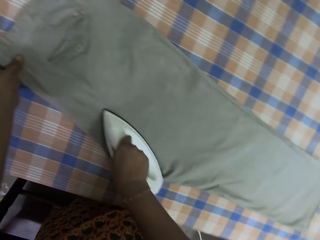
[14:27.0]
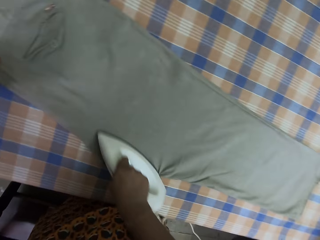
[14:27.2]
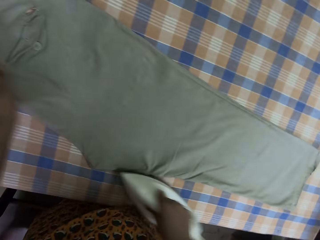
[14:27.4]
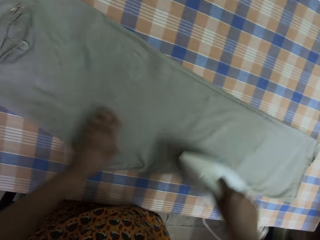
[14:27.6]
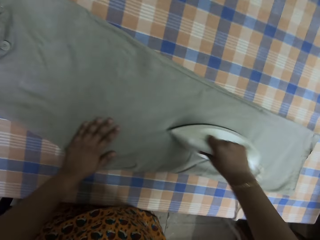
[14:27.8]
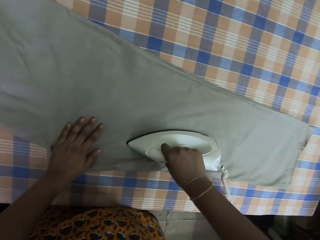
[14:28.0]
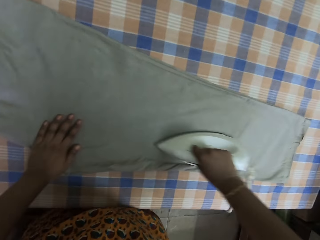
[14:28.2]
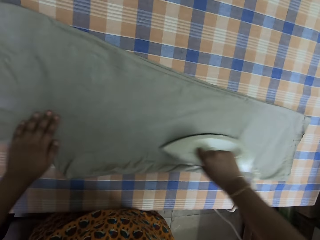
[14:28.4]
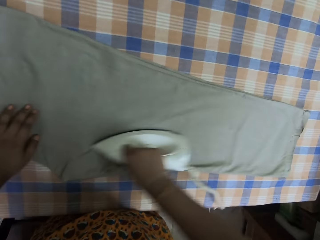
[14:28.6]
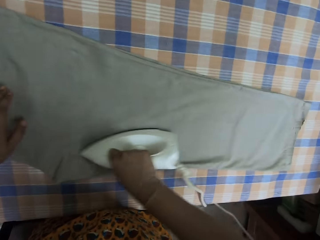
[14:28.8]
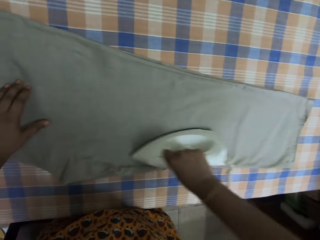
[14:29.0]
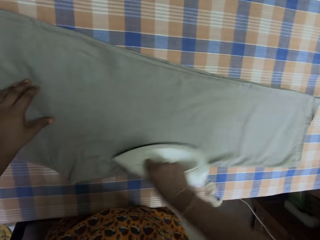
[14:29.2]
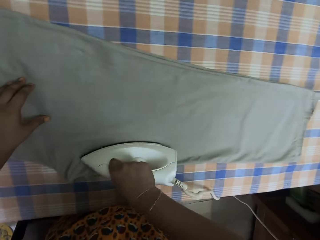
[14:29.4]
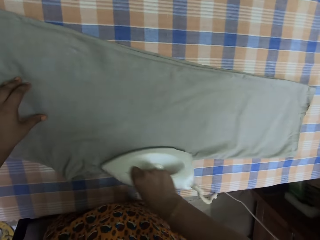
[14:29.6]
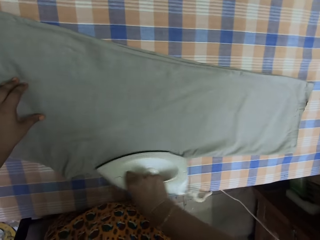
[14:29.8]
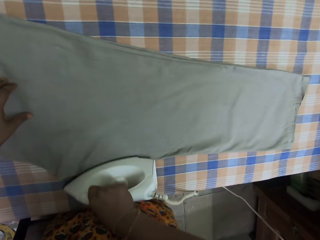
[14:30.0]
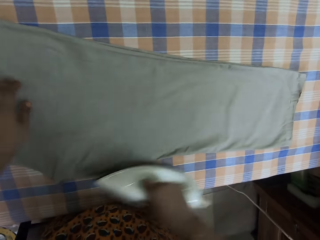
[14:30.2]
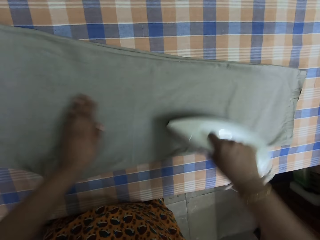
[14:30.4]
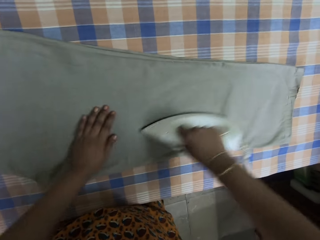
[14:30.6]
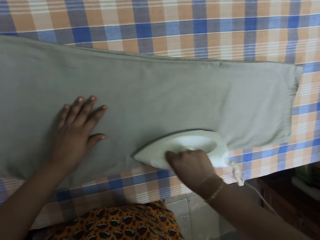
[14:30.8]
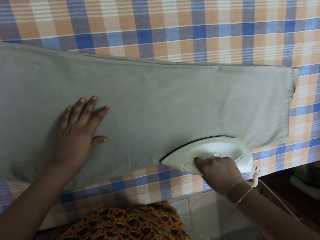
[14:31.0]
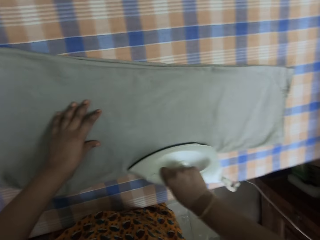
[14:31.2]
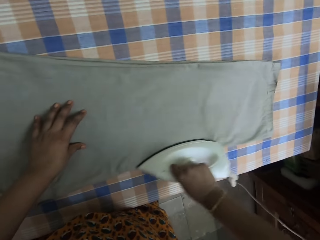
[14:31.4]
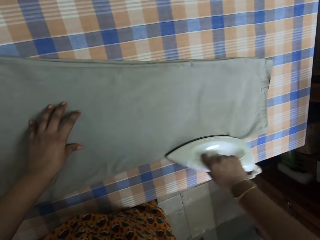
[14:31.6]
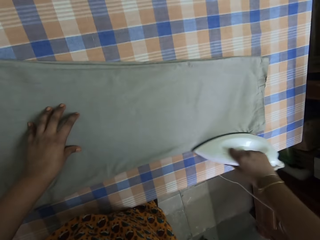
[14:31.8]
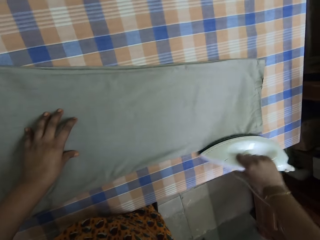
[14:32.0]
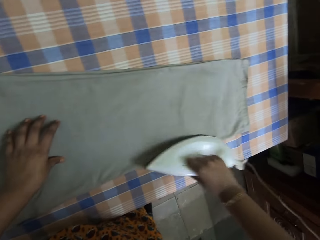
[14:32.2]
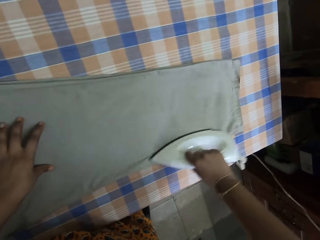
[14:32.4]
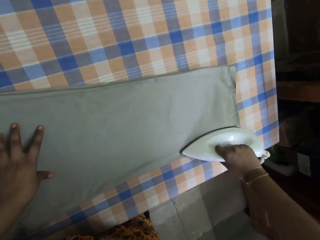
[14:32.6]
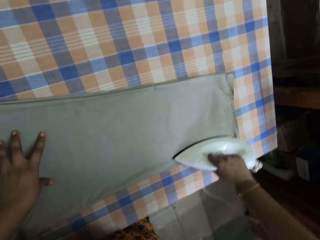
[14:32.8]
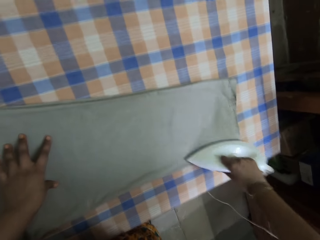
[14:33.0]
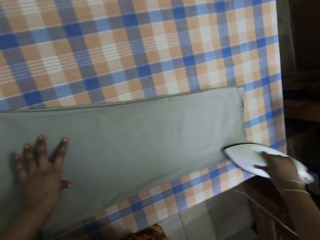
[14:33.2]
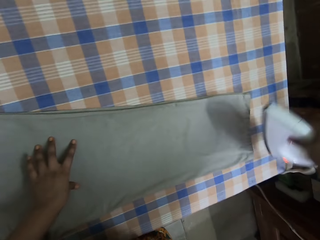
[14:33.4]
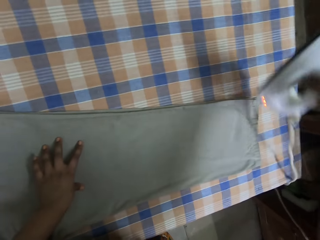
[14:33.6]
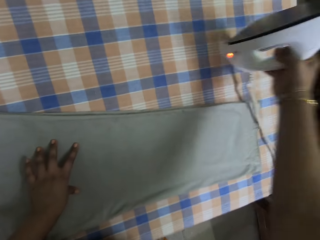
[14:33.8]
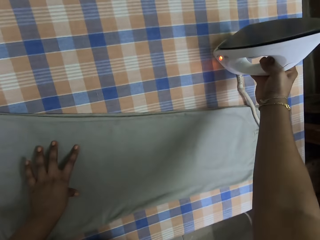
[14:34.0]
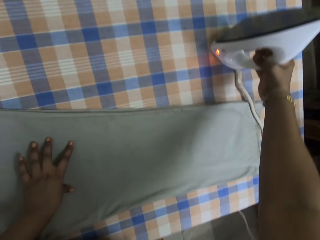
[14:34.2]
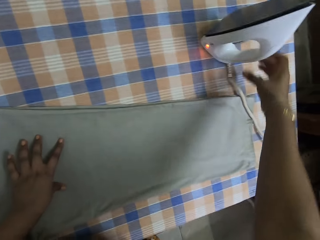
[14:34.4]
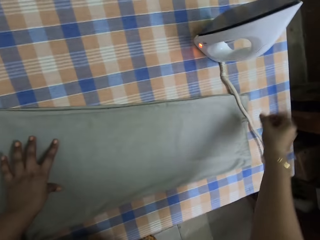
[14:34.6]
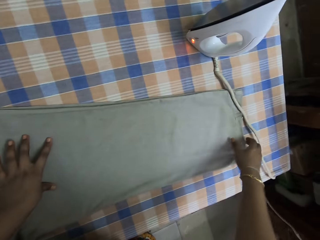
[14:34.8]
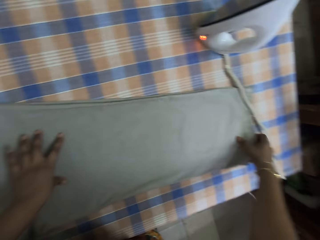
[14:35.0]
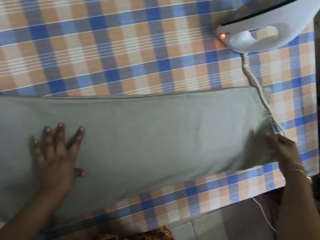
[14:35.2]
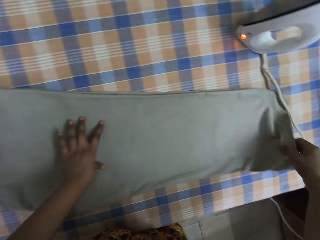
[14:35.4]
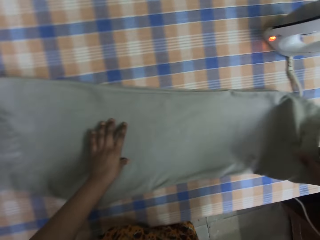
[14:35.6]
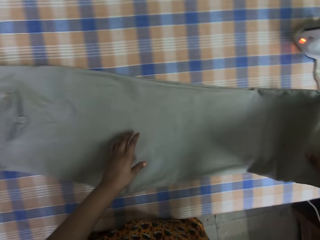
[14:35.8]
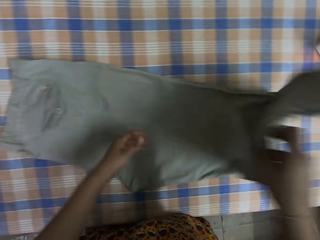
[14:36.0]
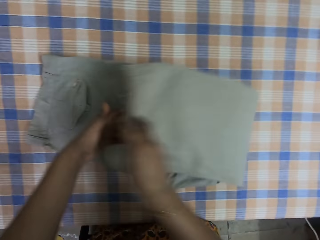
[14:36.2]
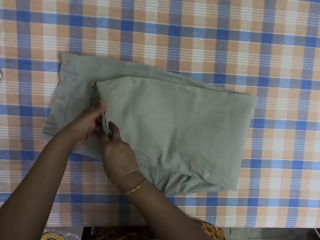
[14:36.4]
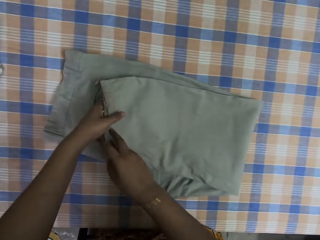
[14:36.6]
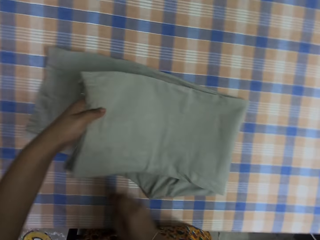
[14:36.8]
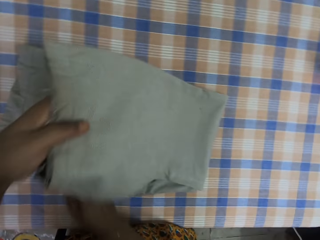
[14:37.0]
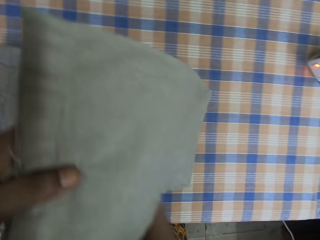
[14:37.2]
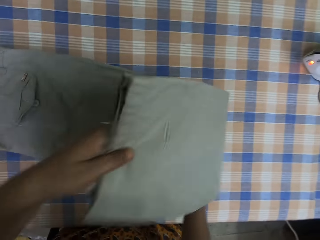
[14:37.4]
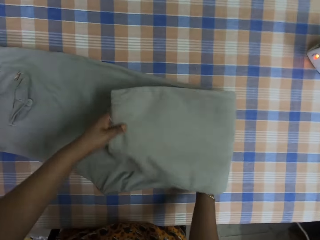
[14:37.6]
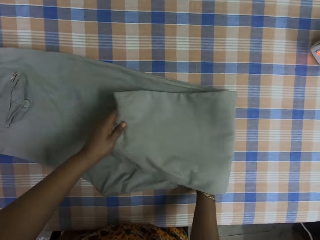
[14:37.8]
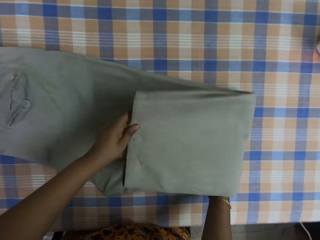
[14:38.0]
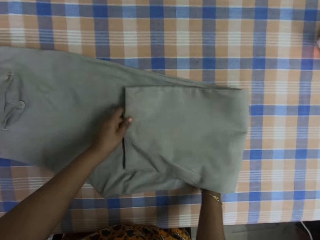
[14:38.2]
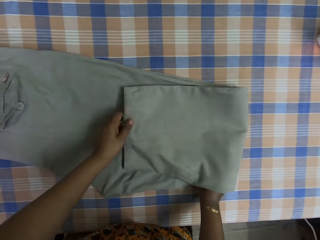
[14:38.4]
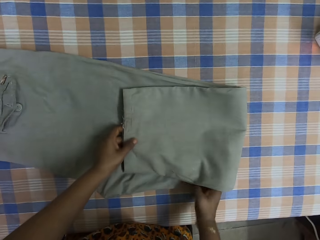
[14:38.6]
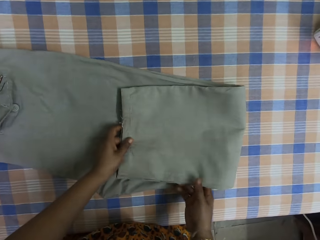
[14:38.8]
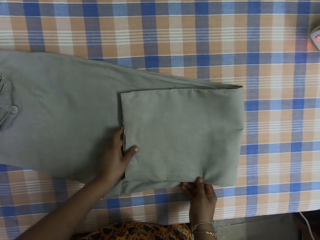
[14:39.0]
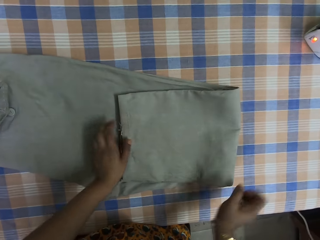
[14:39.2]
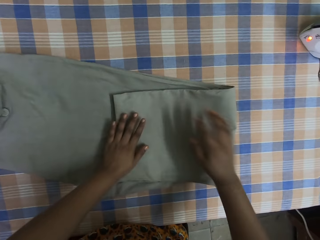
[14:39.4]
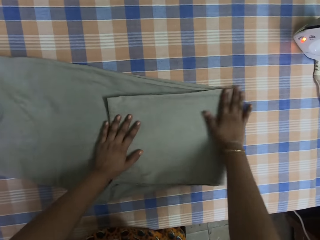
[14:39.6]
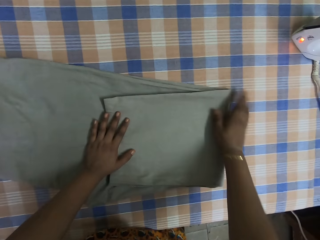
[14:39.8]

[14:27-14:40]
The camera wearer puts the iron box on the table. They fold the trouser in the room.

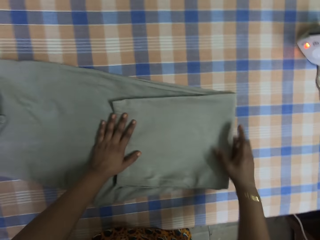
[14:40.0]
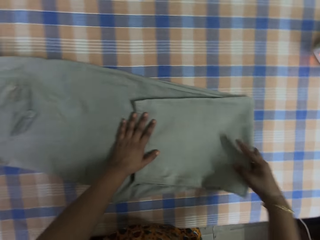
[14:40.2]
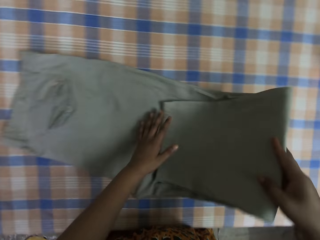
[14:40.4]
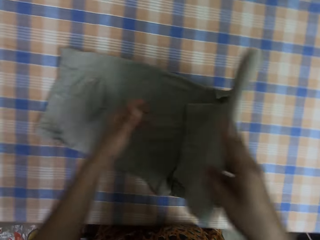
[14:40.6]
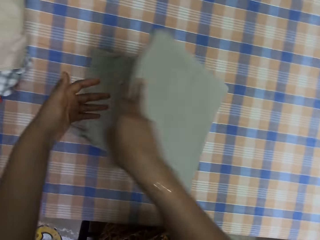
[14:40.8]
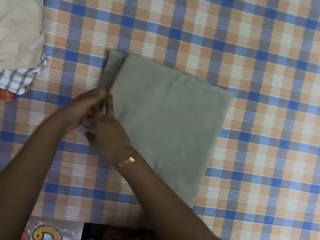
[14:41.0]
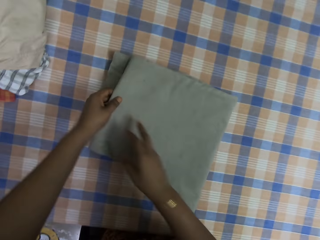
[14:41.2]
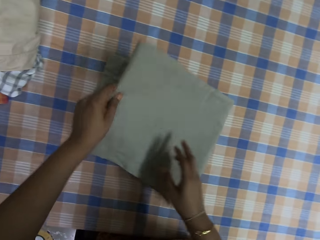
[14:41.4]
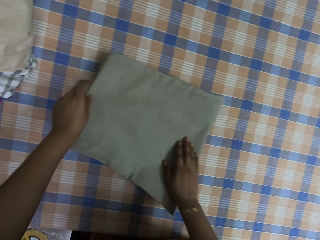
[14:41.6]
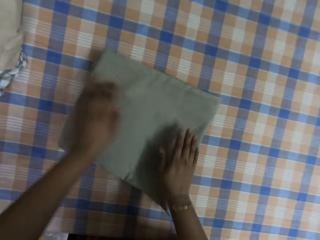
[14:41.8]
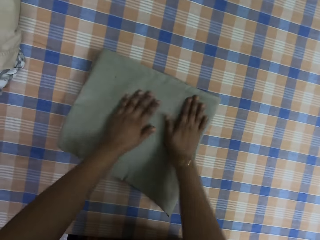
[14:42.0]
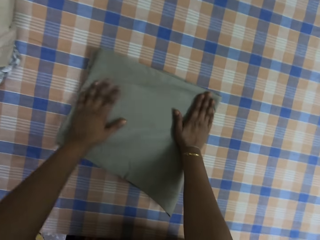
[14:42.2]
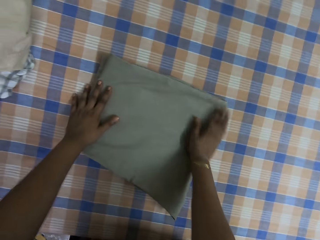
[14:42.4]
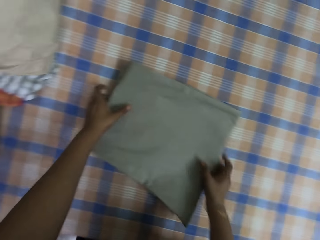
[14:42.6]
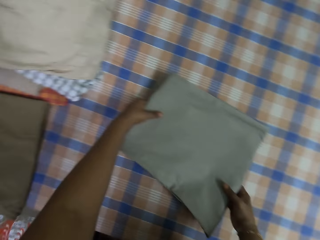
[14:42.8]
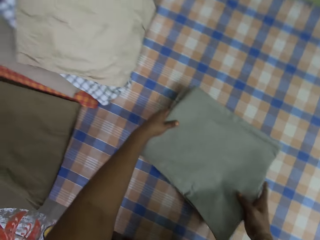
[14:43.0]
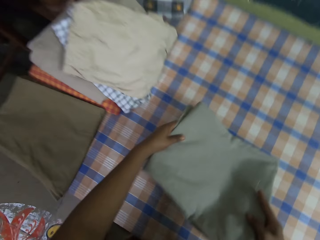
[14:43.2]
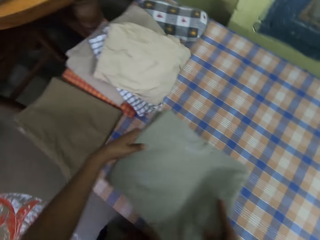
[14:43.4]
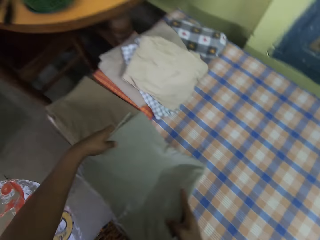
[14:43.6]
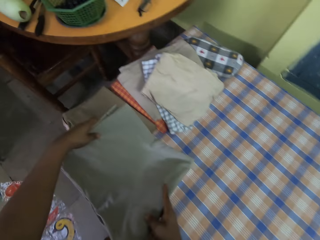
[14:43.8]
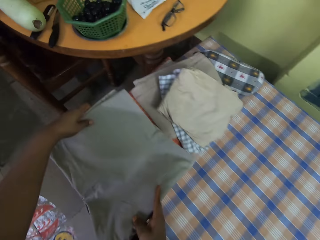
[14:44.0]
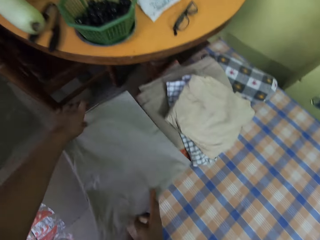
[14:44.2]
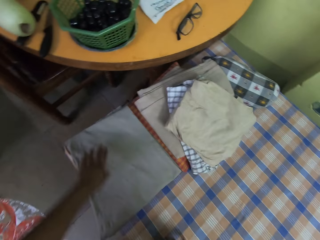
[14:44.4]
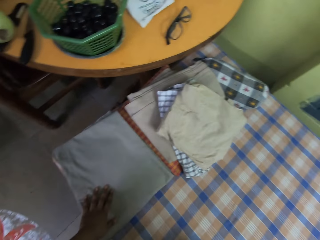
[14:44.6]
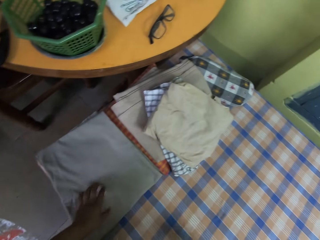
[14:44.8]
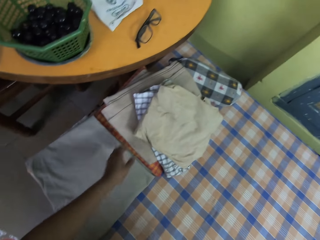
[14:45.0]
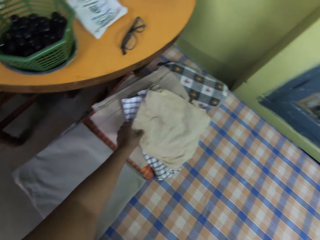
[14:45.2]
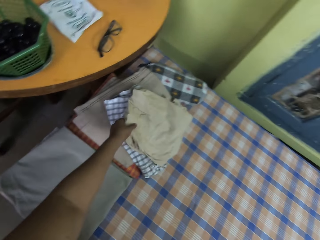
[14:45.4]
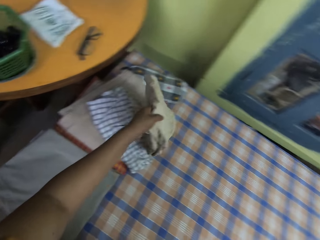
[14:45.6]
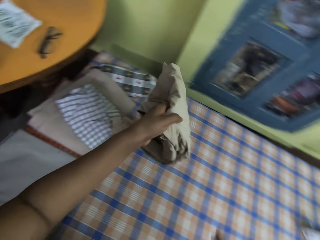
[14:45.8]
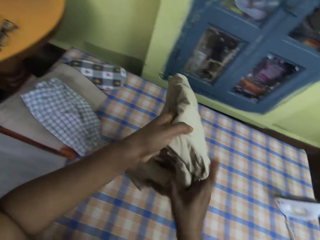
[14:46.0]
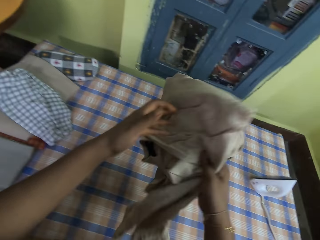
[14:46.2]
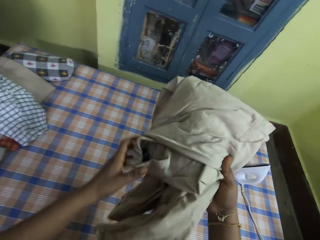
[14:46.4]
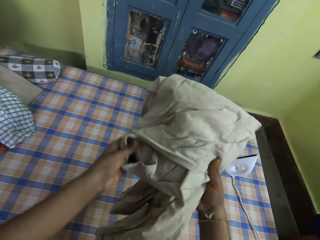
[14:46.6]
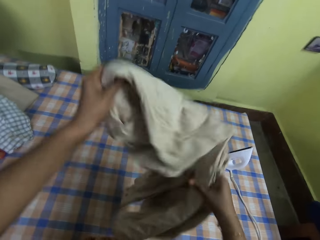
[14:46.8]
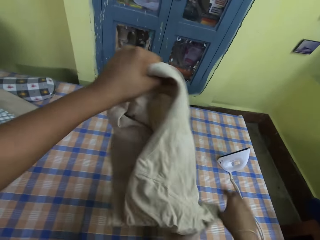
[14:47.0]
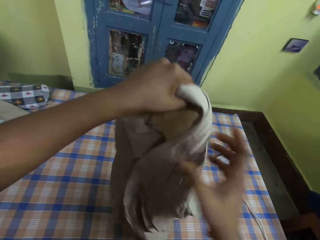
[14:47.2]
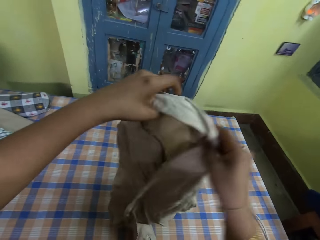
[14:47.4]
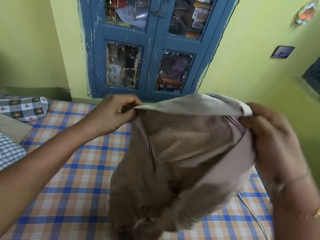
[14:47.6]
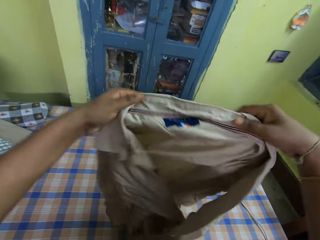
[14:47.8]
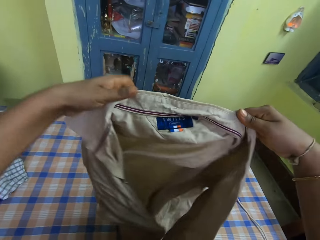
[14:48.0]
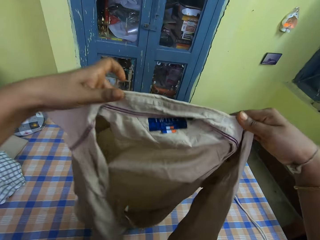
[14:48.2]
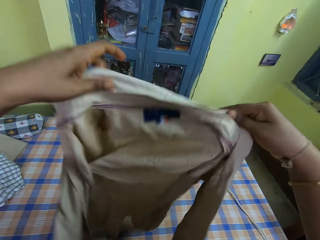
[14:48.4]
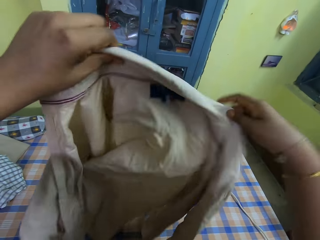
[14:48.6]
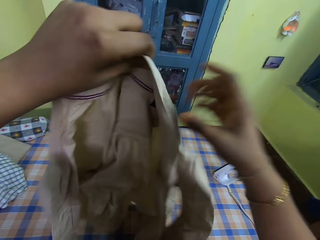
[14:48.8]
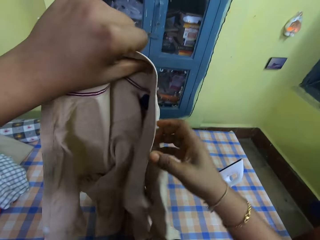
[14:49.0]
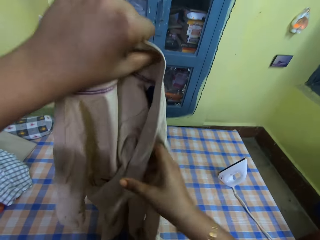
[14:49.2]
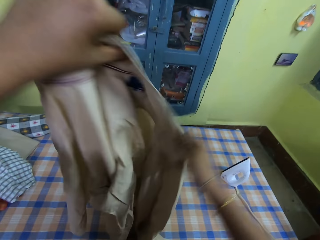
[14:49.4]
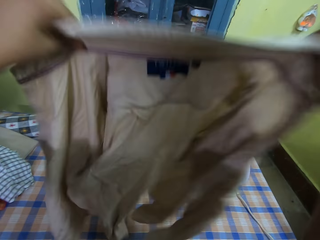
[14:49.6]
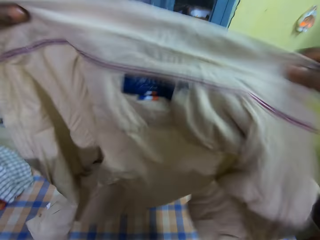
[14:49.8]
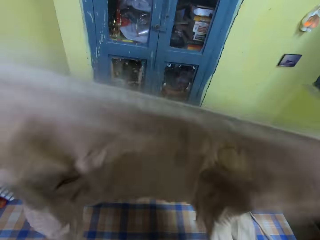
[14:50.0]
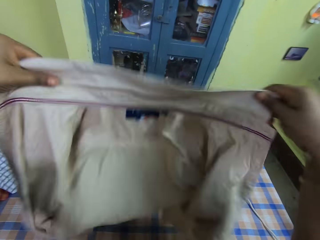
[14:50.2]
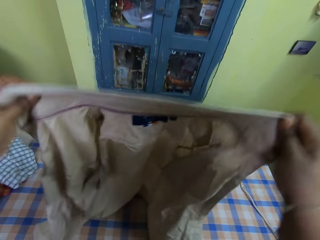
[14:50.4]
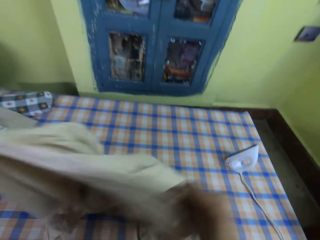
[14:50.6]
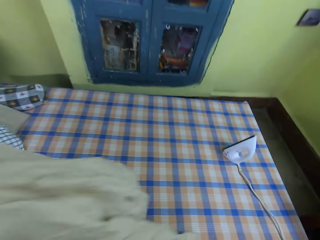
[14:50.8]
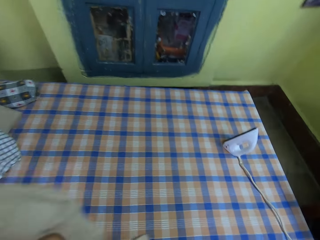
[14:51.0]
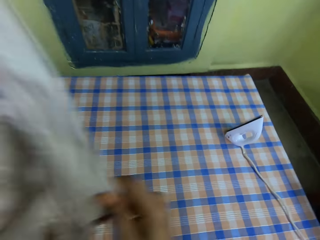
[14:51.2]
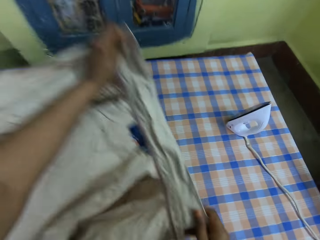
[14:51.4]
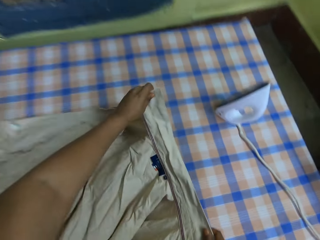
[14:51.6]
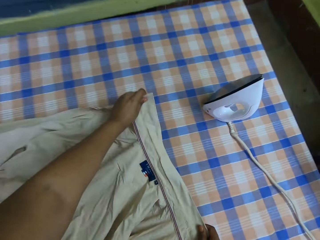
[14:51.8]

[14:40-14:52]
The camera wearer picks the pants. They put the pants on the table. They pick the shirt on the table. They spread the shirt on the table.
